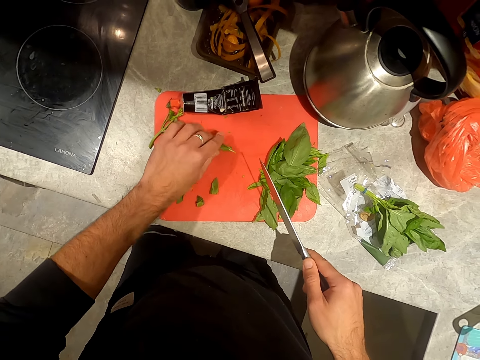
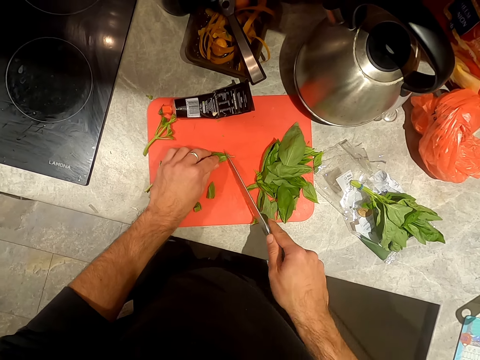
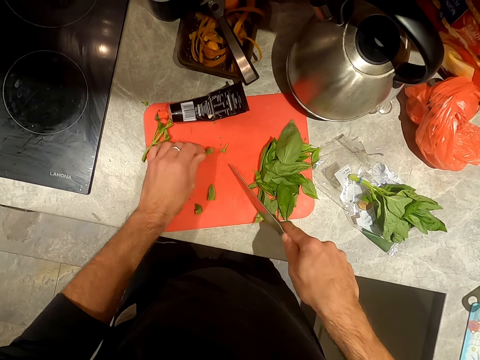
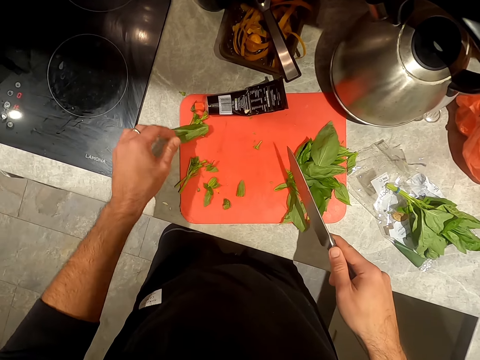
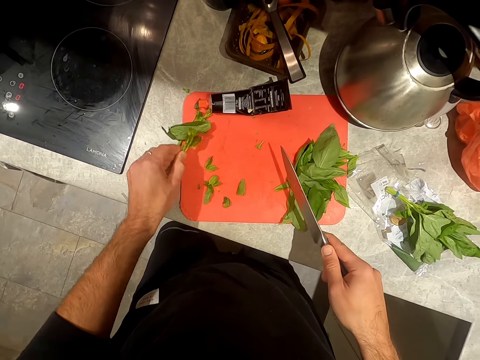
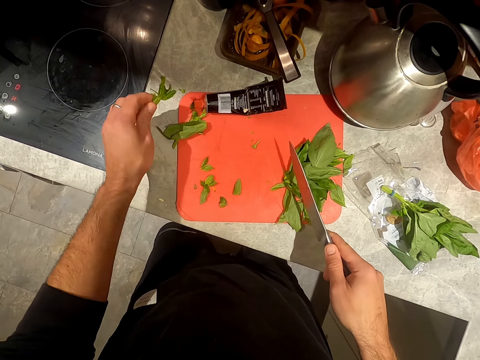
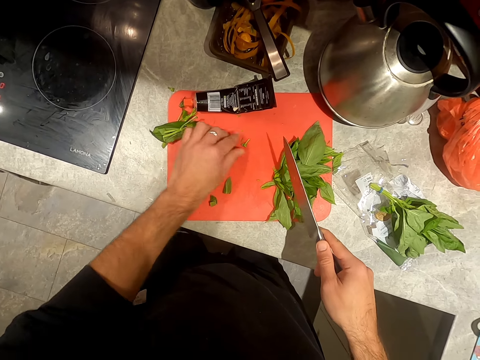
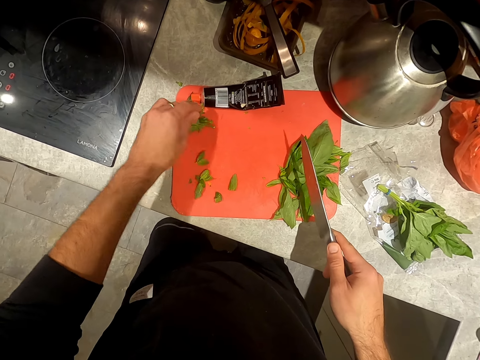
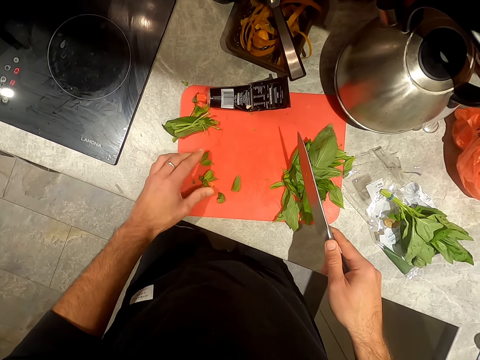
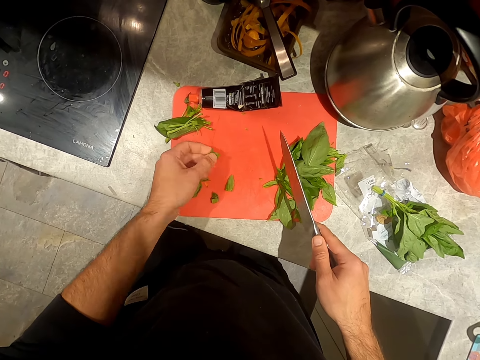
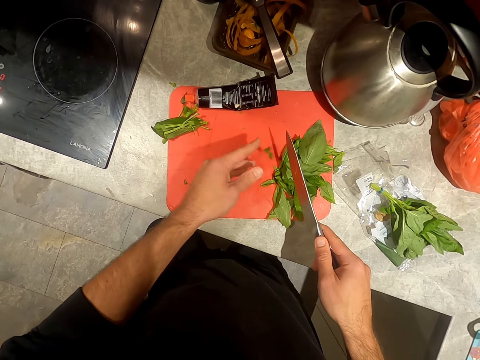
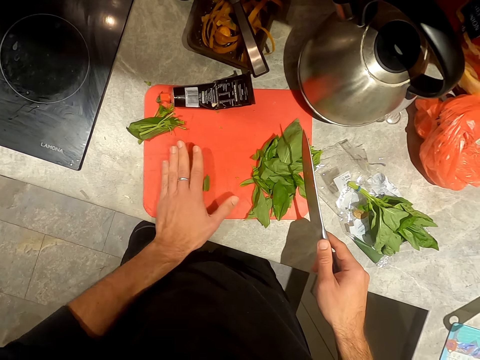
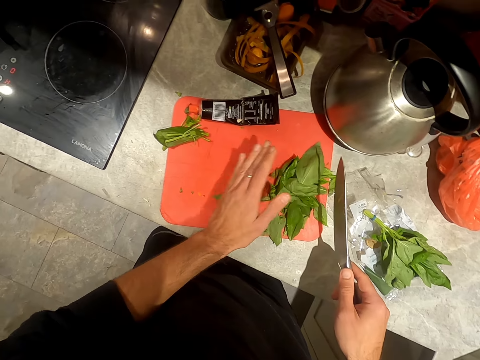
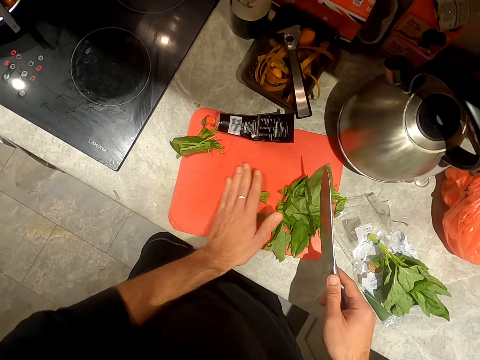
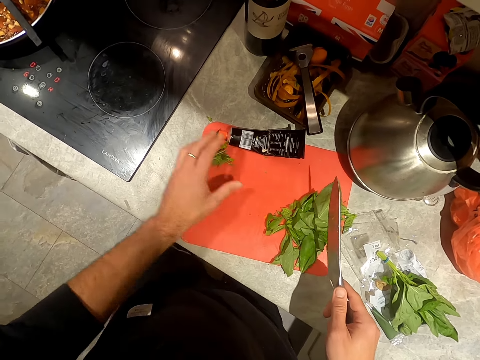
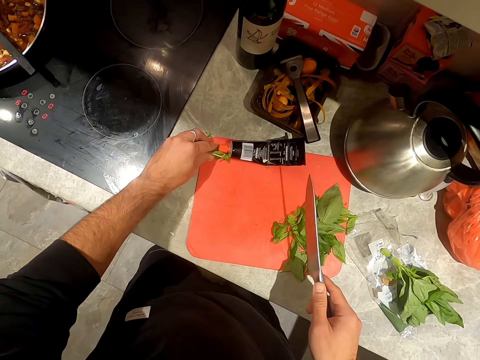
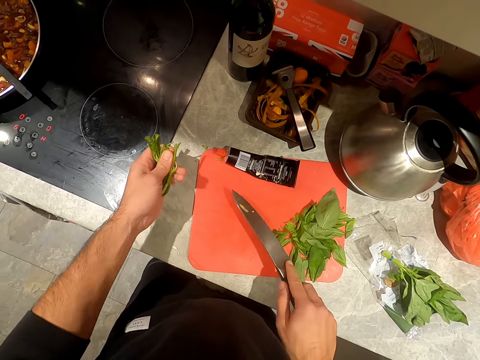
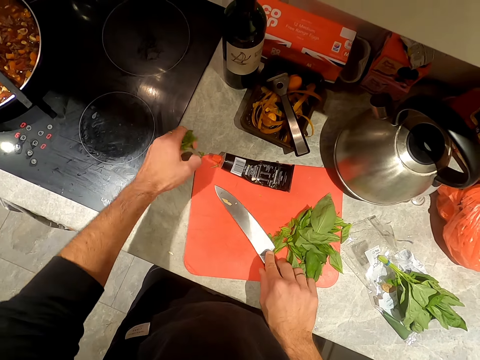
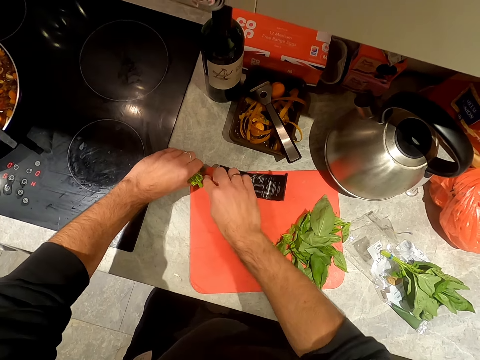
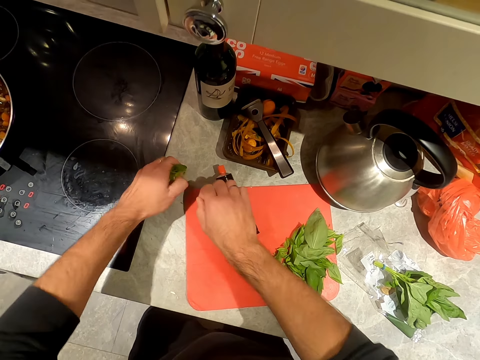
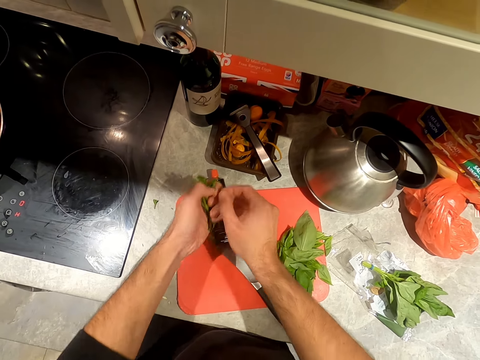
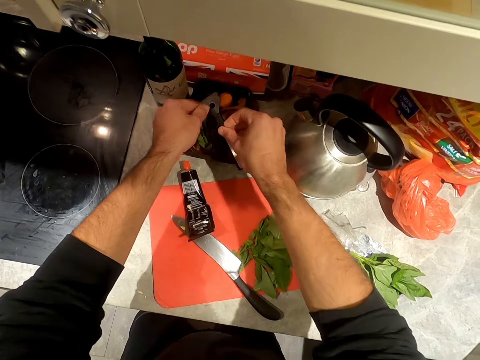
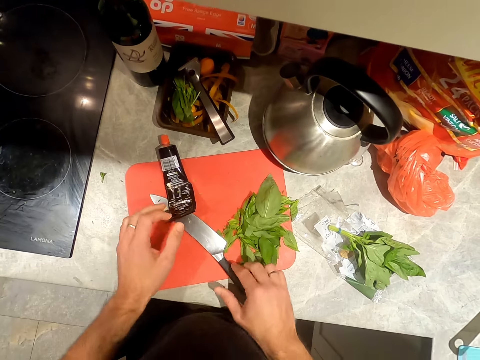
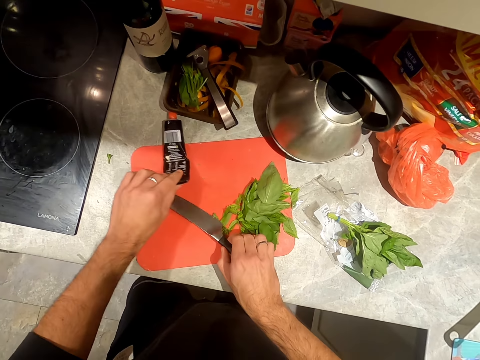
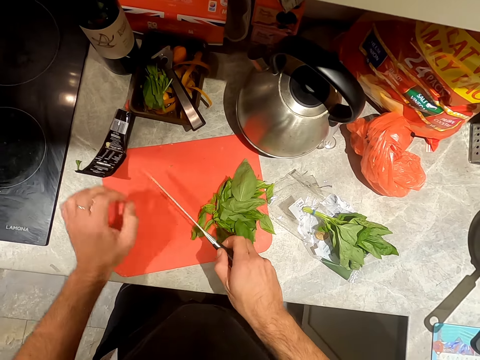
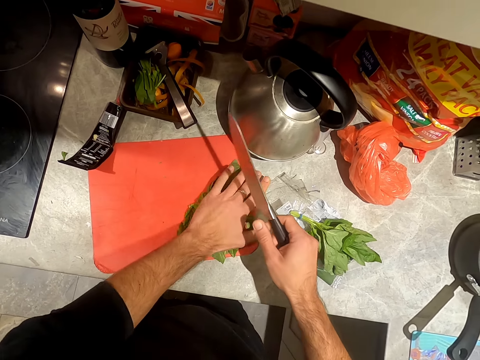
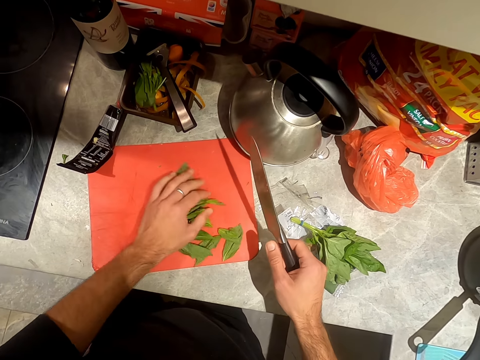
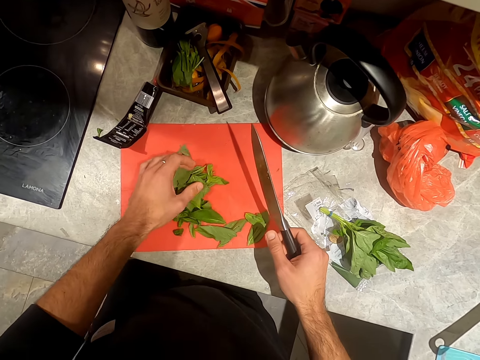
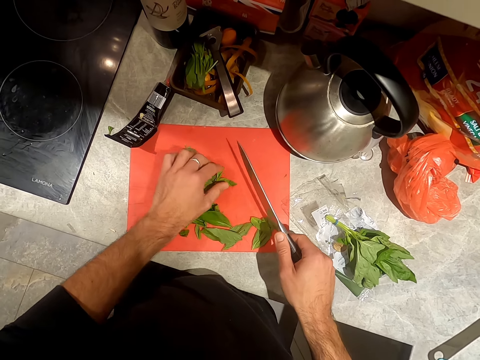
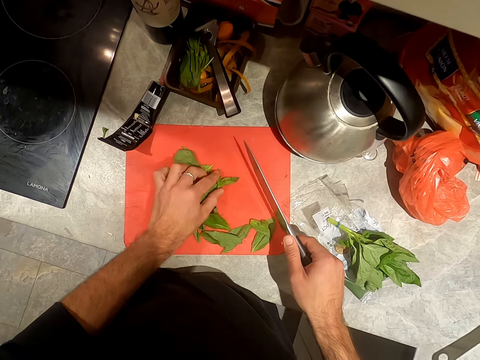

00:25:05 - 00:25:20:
The camera wearer cuts the basil leaves in his left hand on the cutting board on the counter with the knife in his right hand. He moves the basil leaves on the cutting board on the counter with his left hand. He picks the basil stalks from the cutting board on the counter with his left hand. He drops the knife in his right hand on the cutting board on the counter with his right hand. He picks the basil stalks from the cutting board on the counter with both hands. He drops the basil stalks in the plate on the counter with both hands. He picks the knife from the cutting board on the counter with his right hand. He moves the tube of tomato puree on the cutting board on the counter with his left hand. He moves the basil leaves on the cutting board on the counter with his left hand.

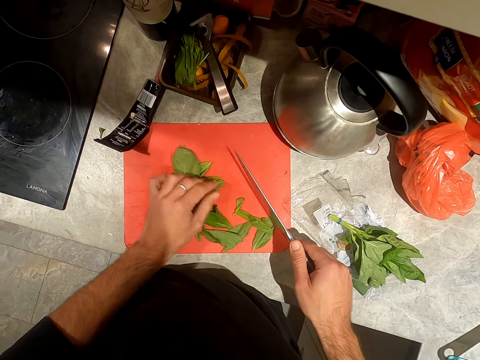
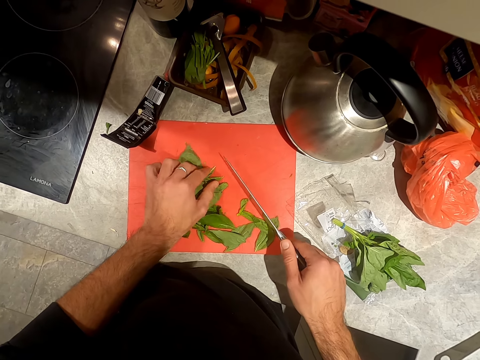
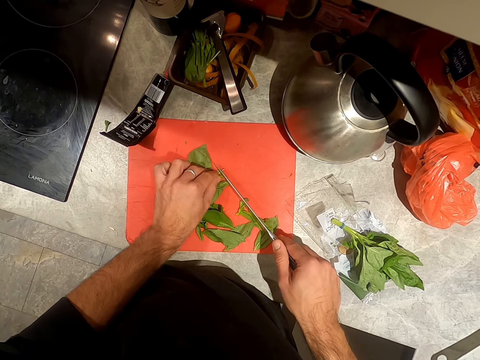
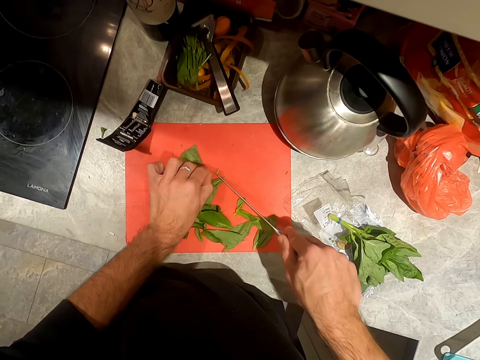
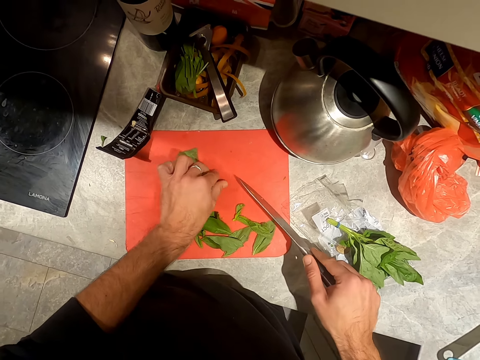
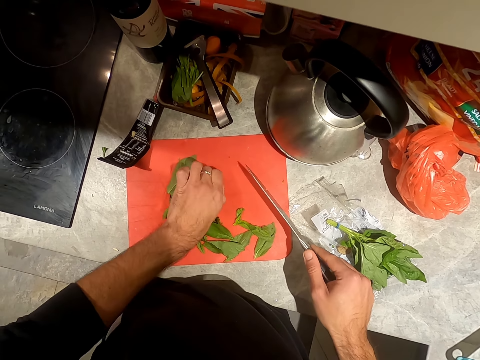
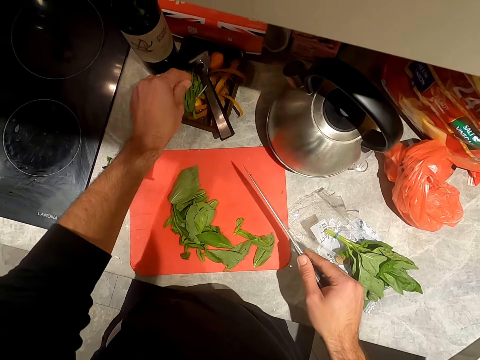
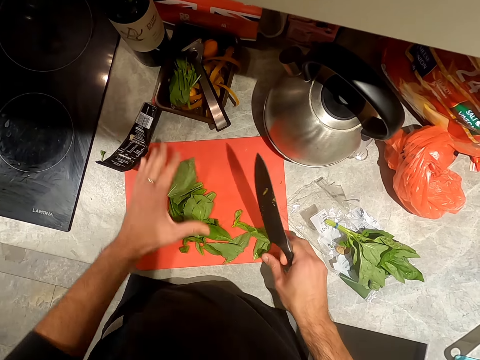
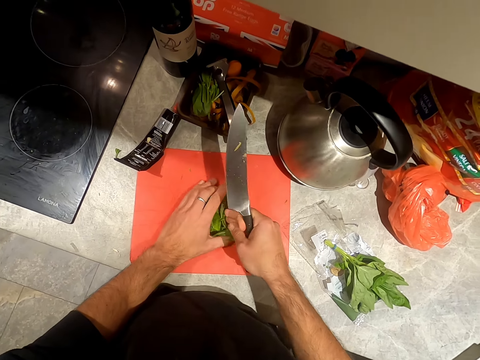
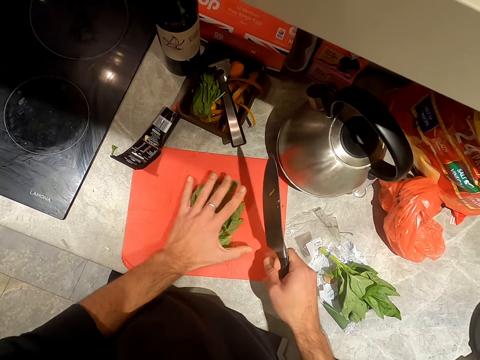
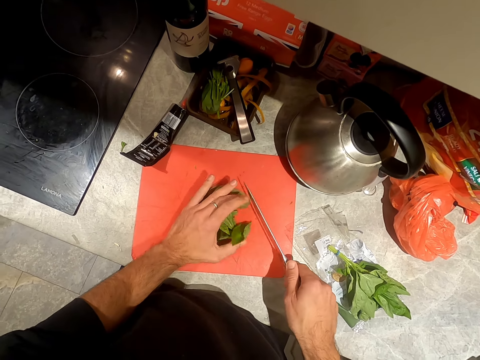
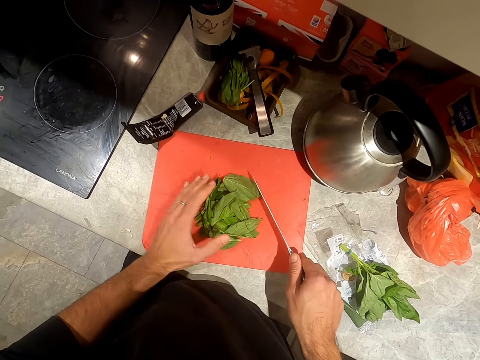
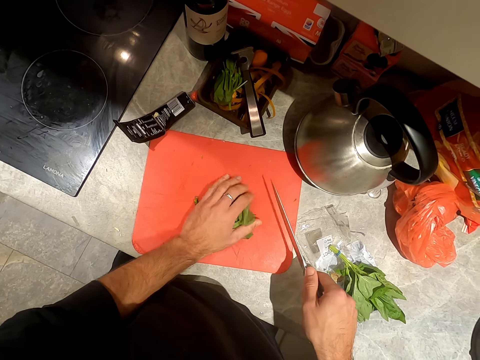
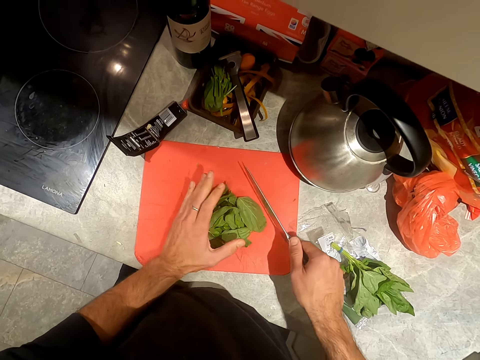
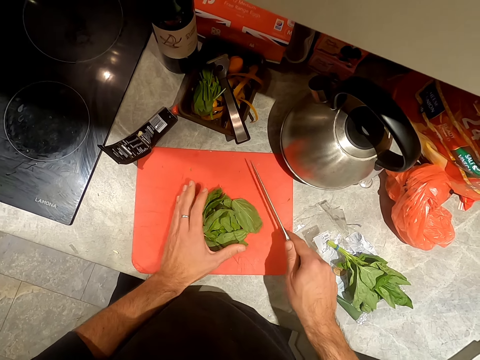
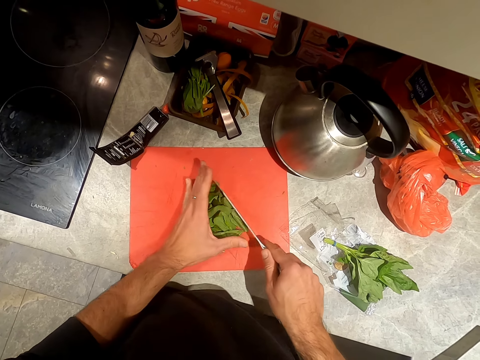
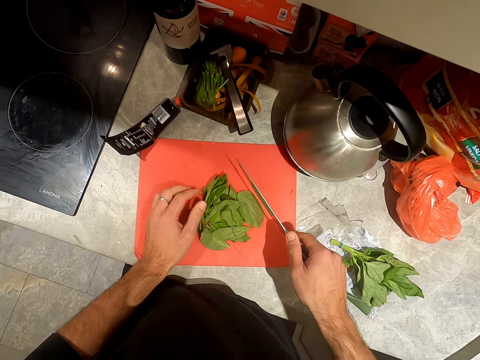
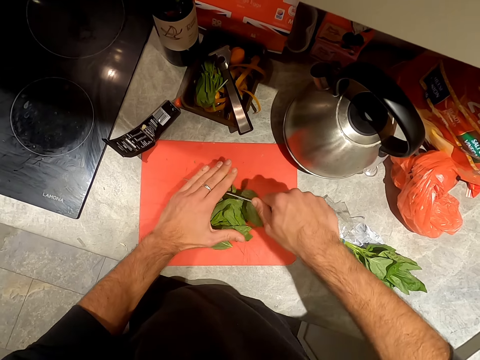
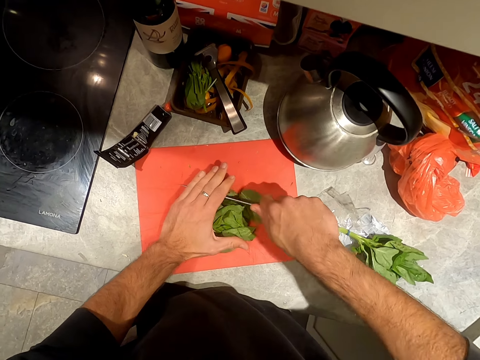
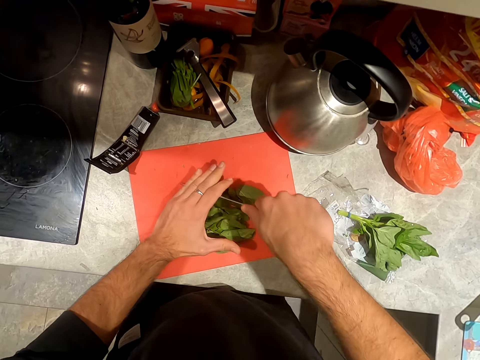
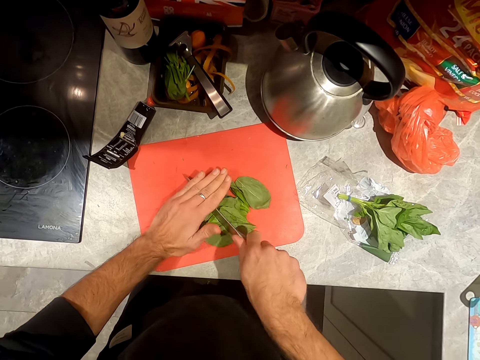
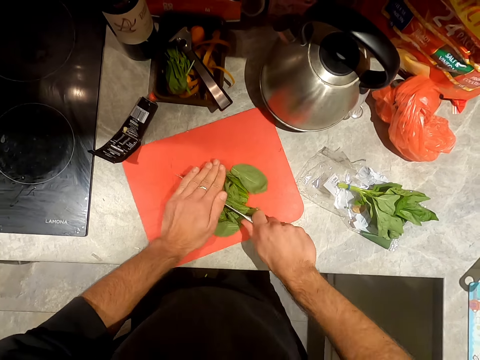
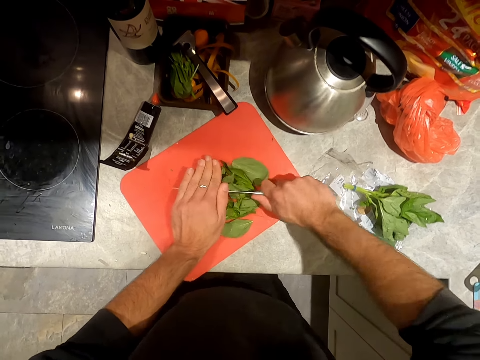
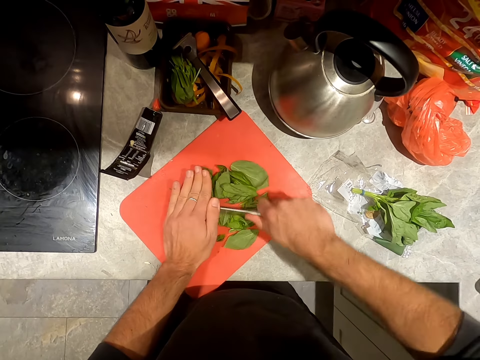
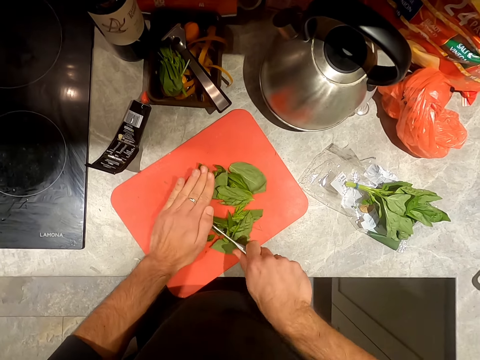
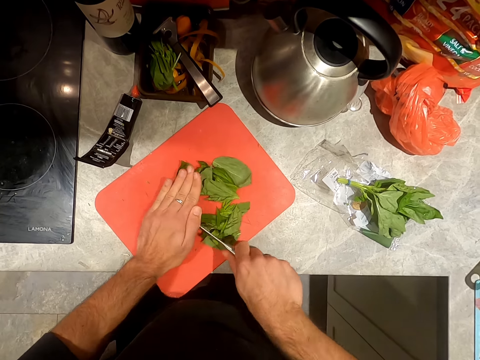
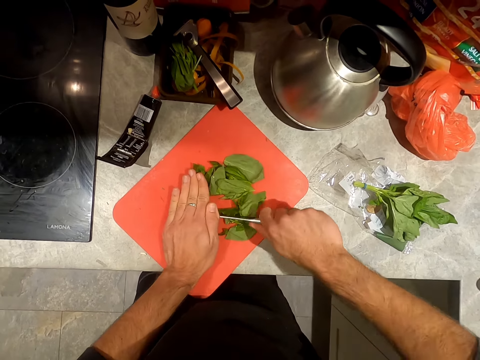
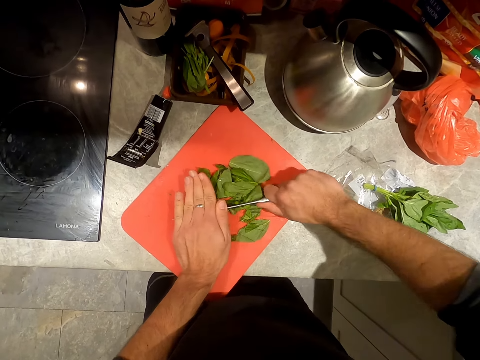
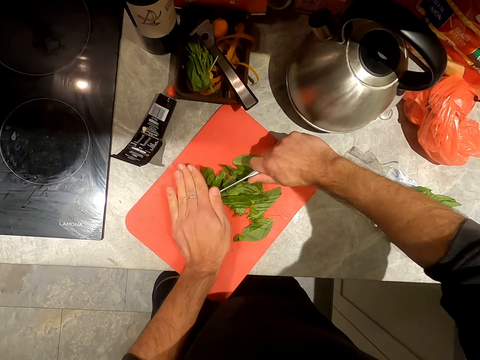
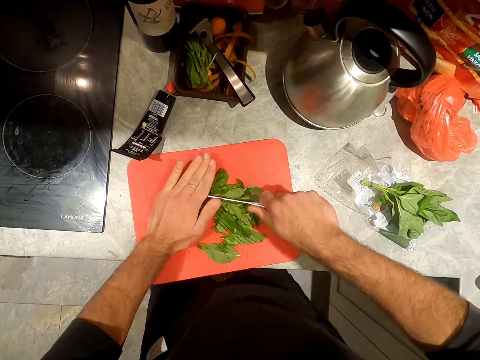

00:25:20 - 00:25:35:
The camera wearer cuts the basil leaves in his left hand on the cutting board on the counter with the knife in his right hand. He picks a basil stalk from the cutting board on the counter with his left hand. He throws the basil stalk in his left hand in the plate on the counter. He arranges the basil leaves on the cutting board on the counter with both hands. He chops the basil leaves on the cutting board on the counter with the knife in both hands.
